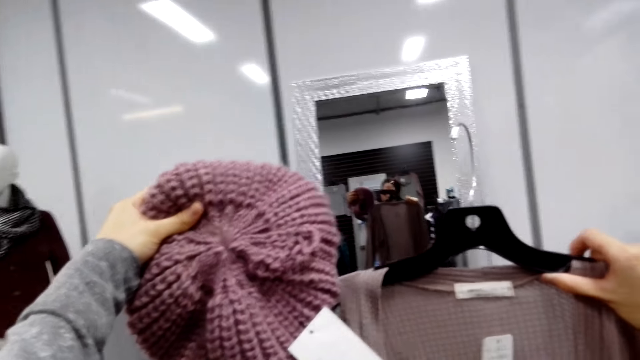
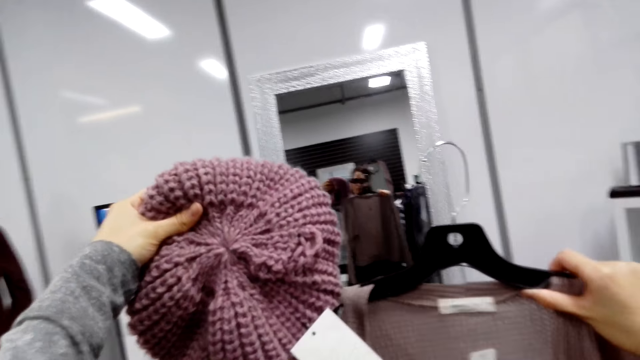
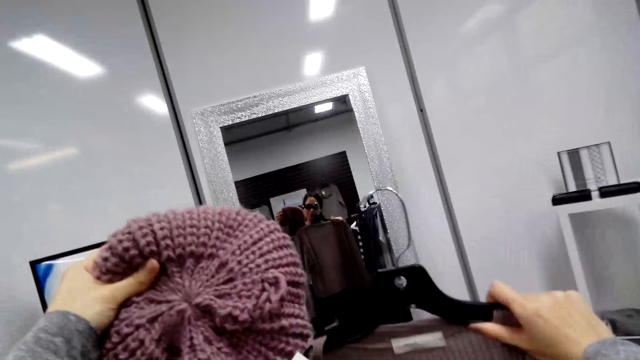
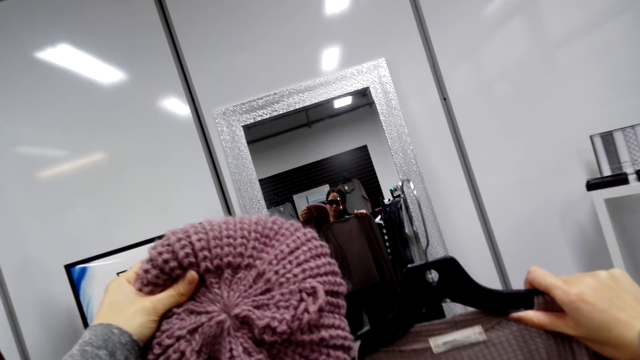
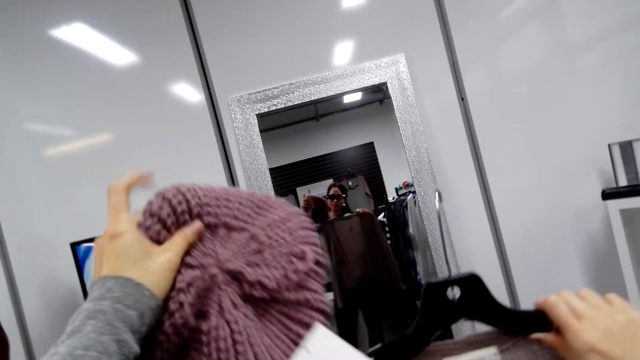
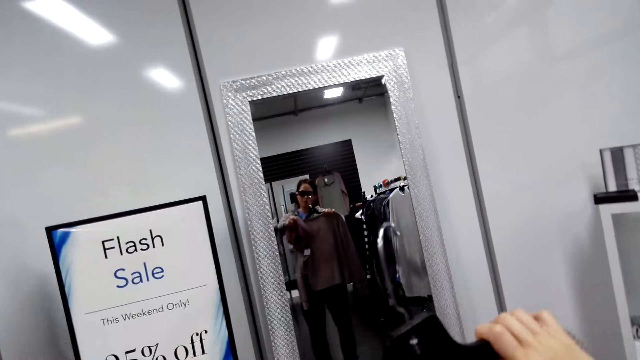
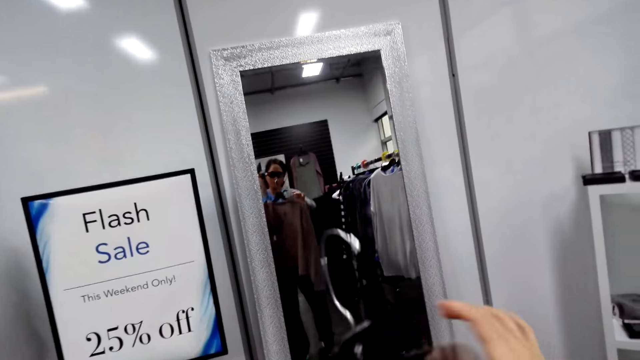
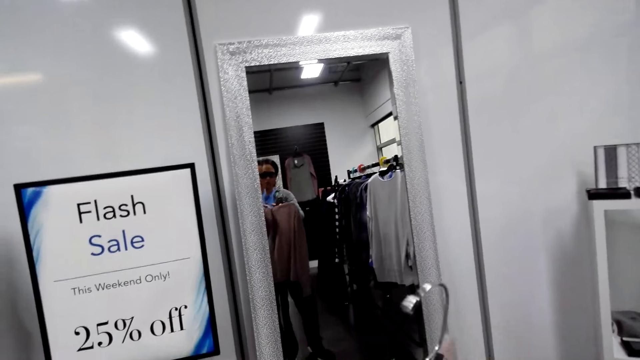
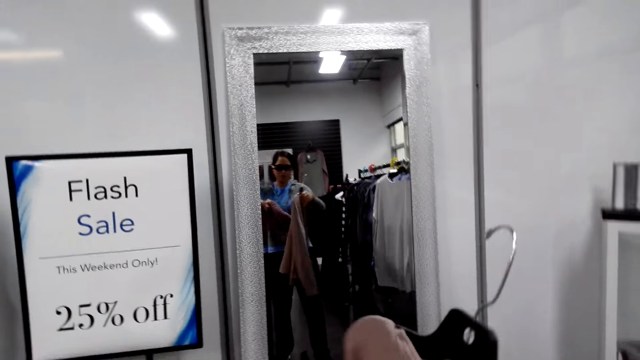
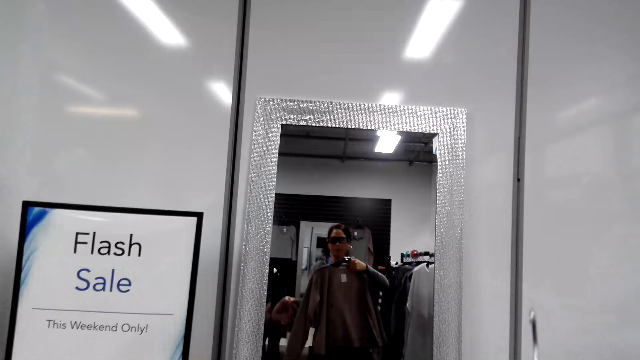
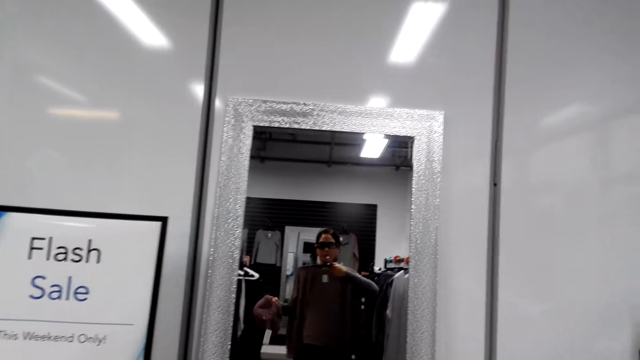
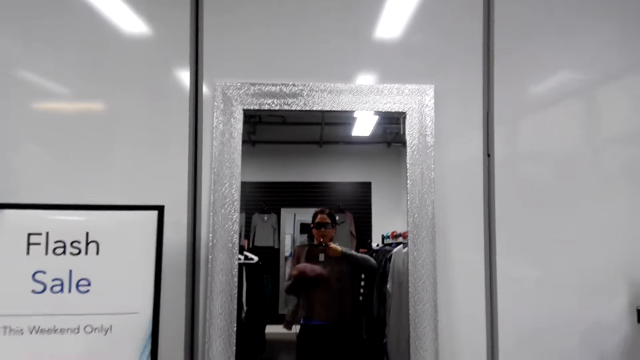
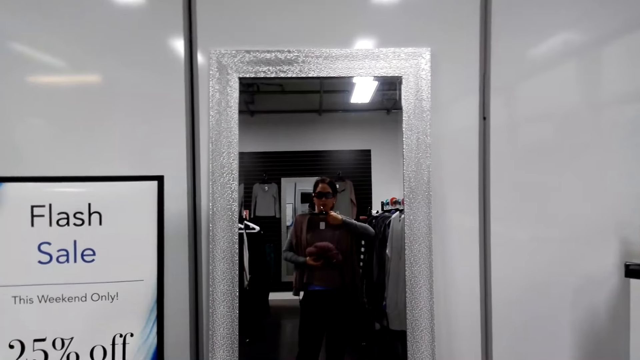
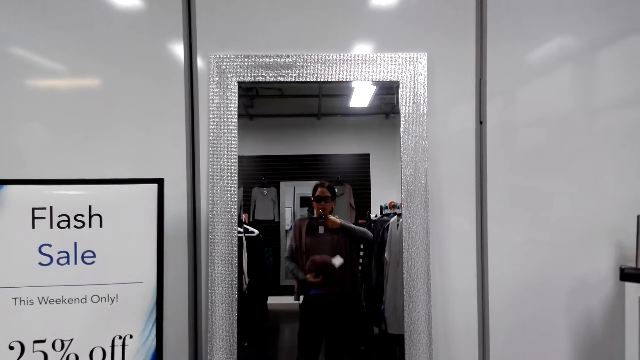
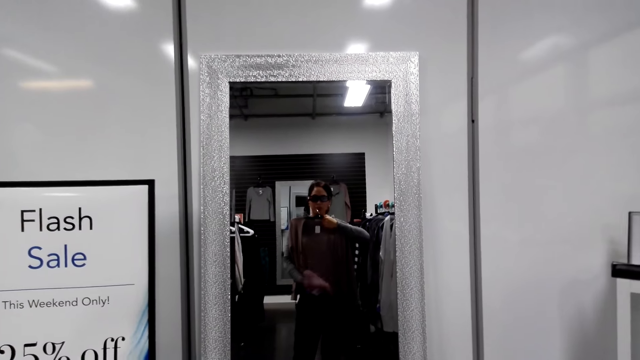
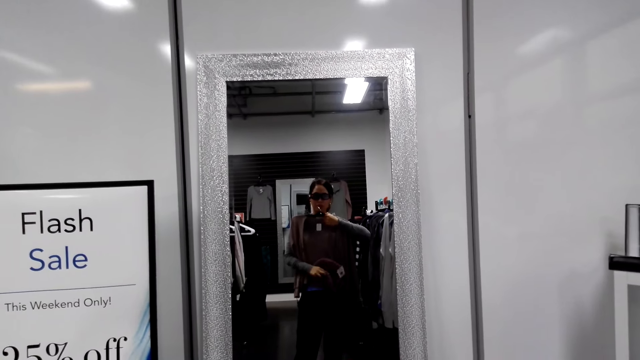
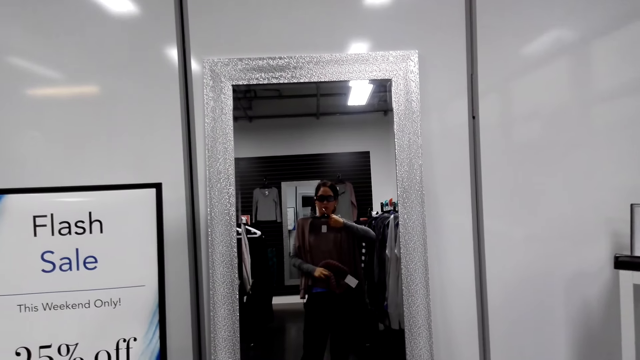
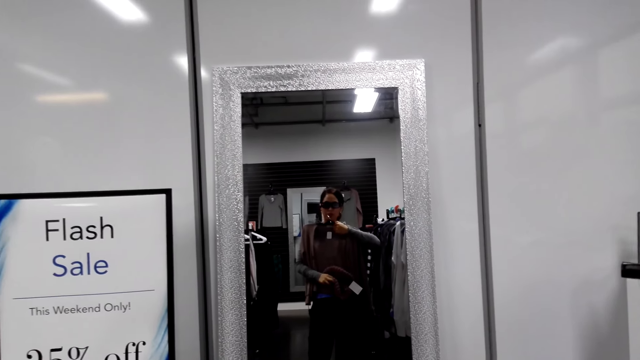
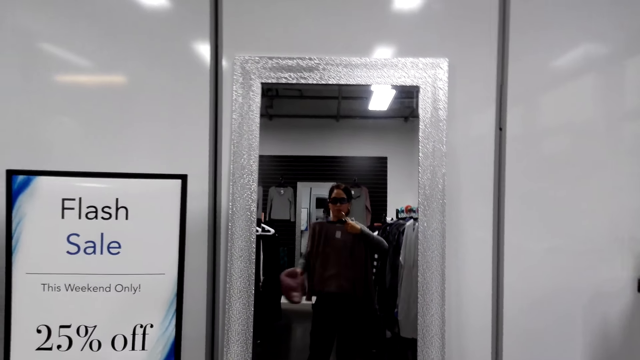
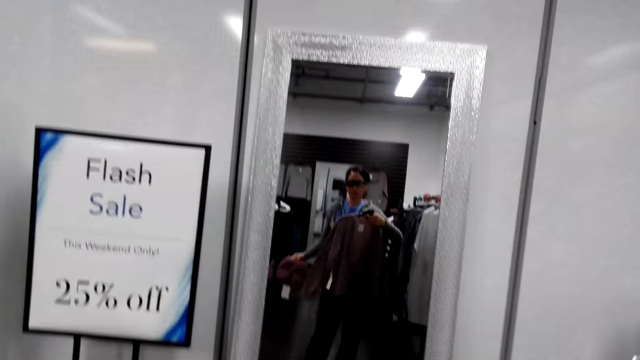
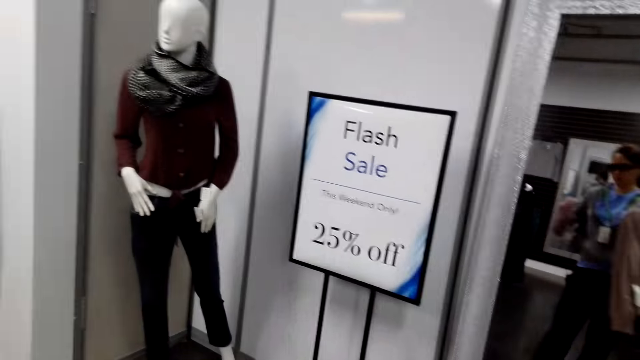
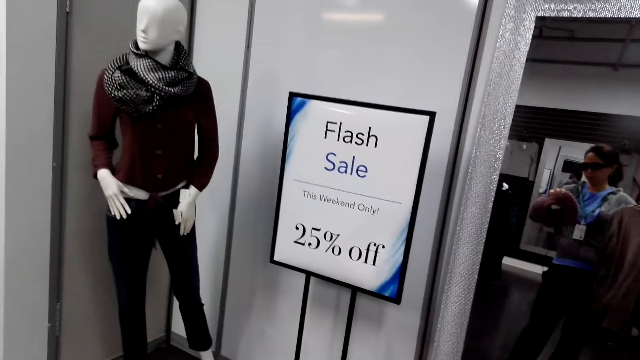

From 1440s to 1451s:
The camera wearer looks at both wears from the mirror. She lowers her hand. She turns the cloth on a hanger. She puts together the cloth top and a scarf. She looks at the mirror.

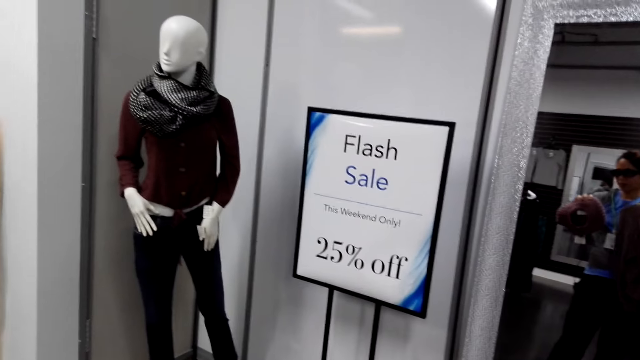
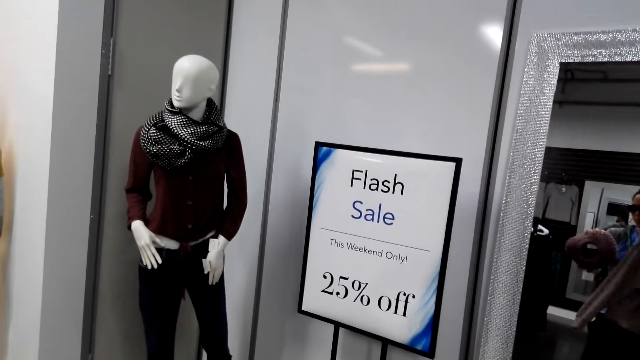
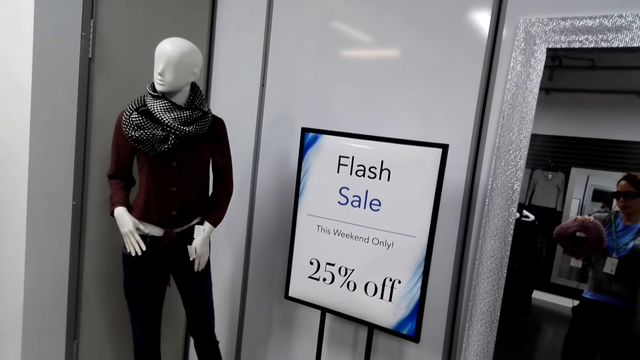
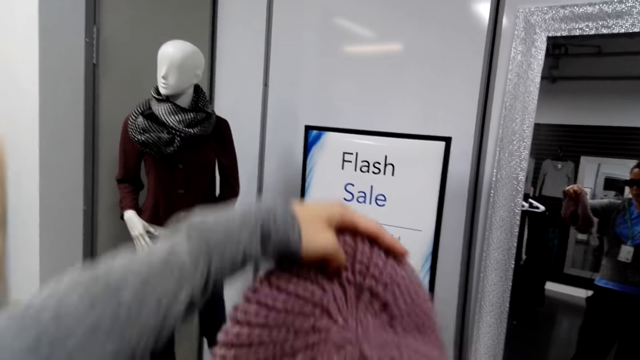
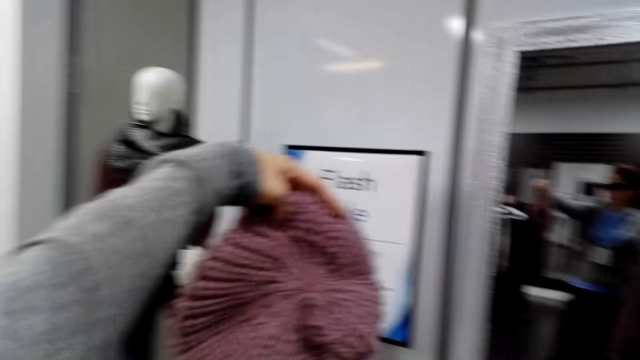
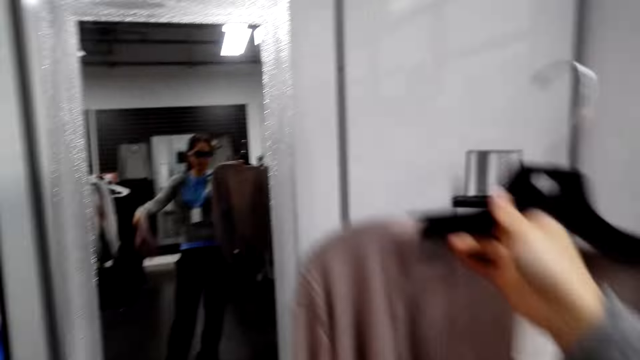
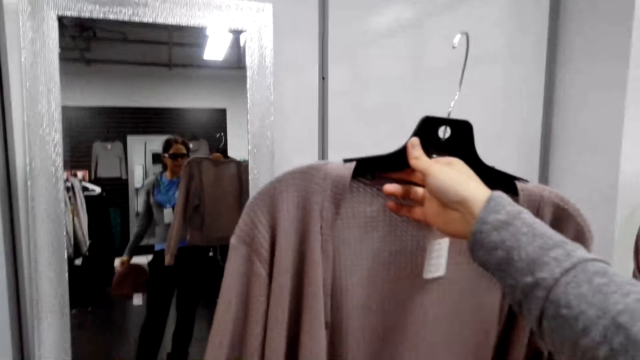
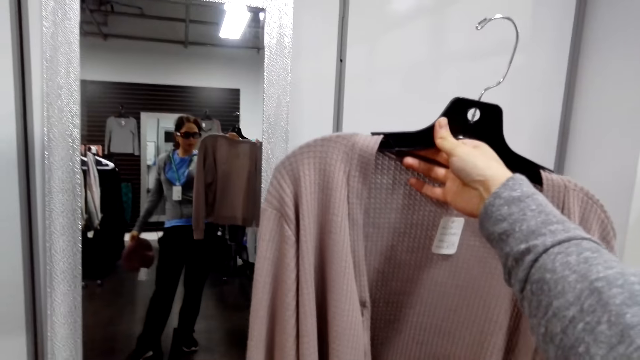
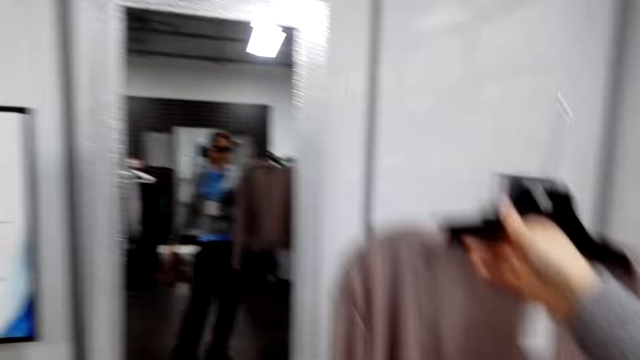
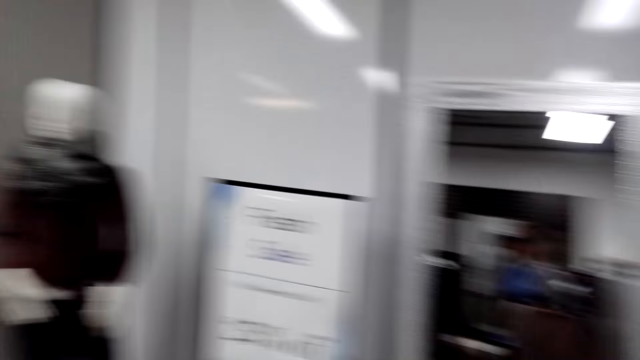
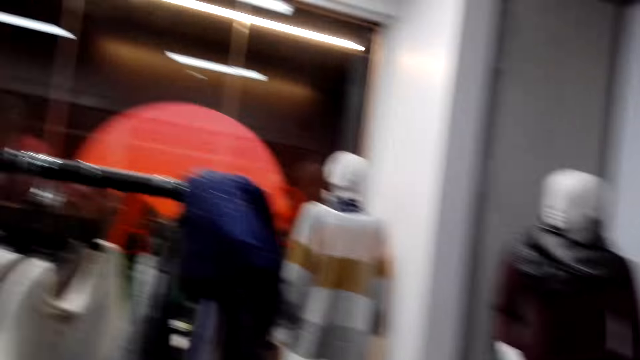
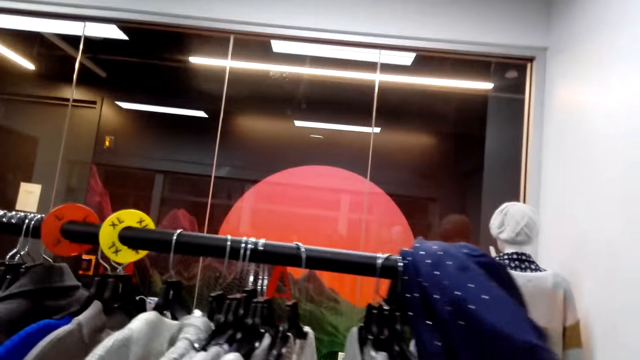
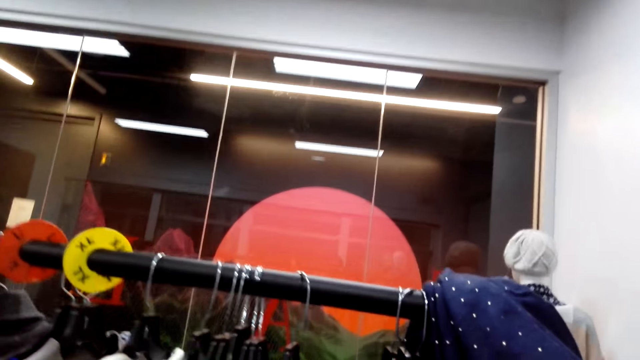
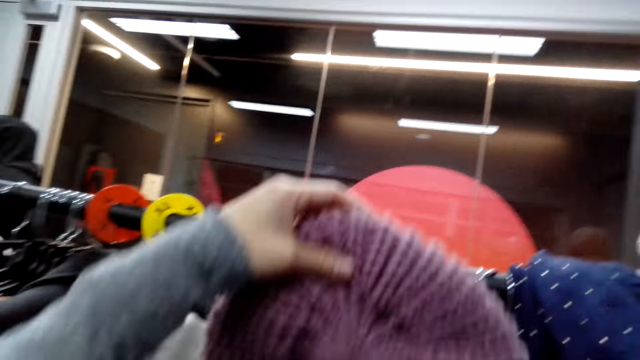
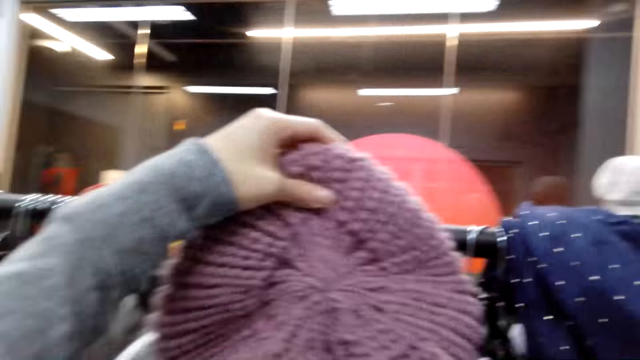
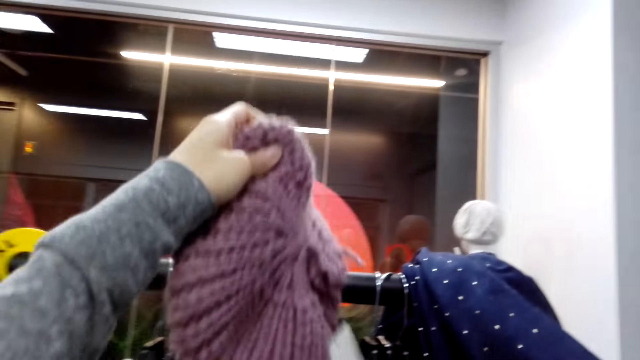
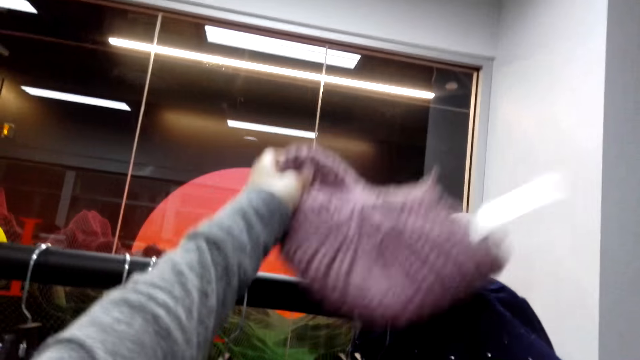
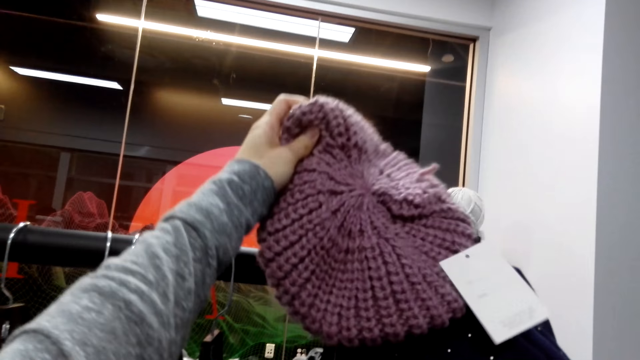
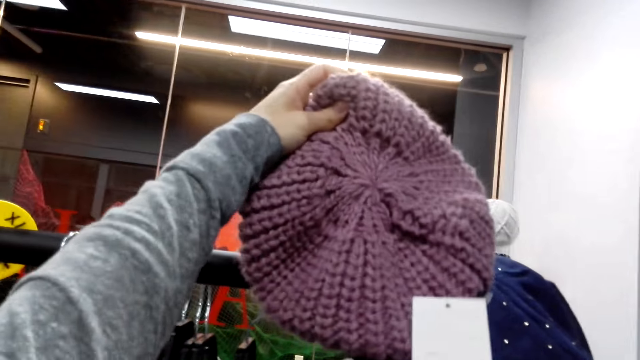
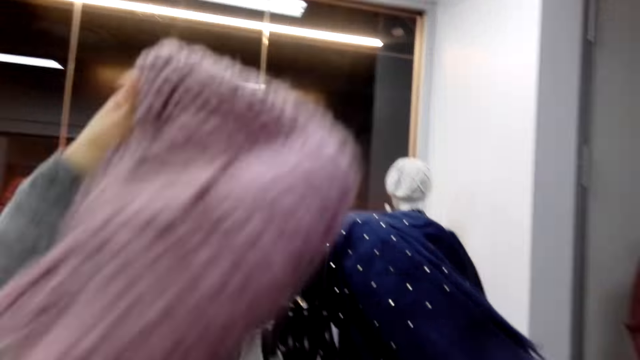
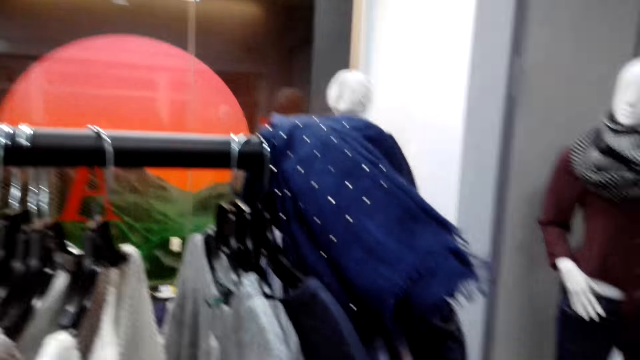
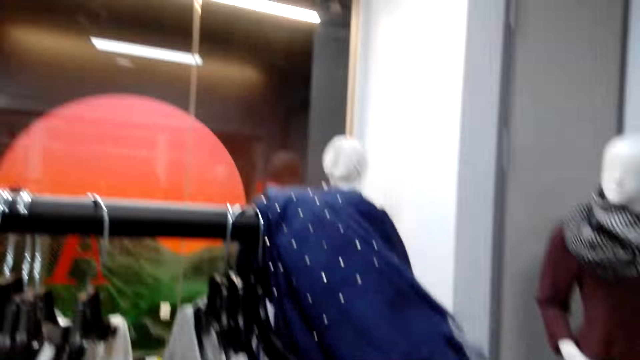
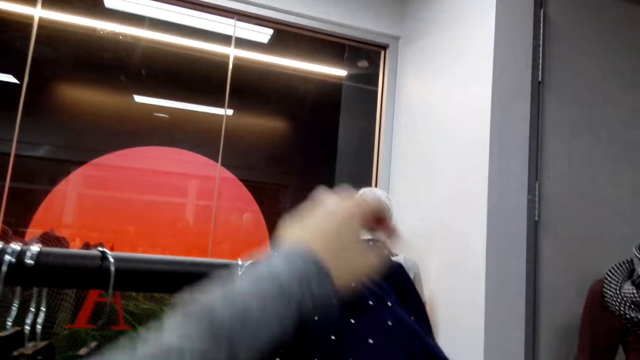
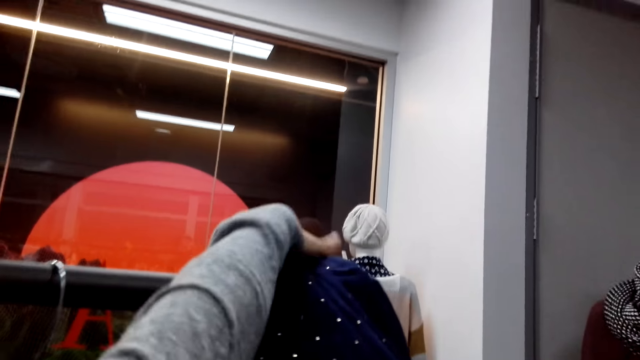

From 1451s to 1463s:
The camera wearer looks at both cloths from the mirror. She lifts the hand holding the hat. She puts down the hand holding the hat. She lifts the hand holding the cloth top. She looks at the cloth from the mirror. She looks around the house. She puts the hat on a cloth bar. She changes her mind on placing the hat.
